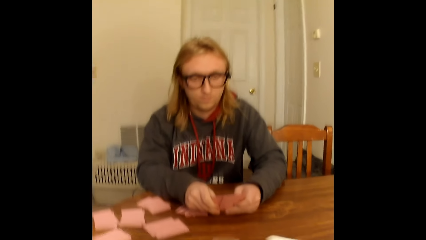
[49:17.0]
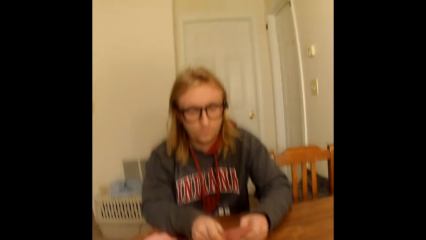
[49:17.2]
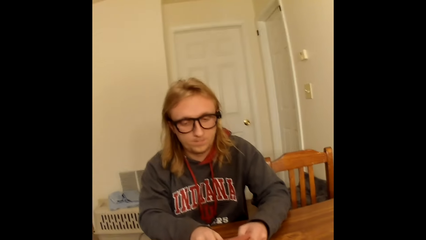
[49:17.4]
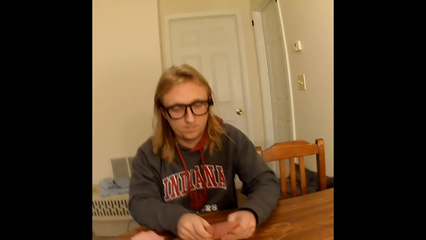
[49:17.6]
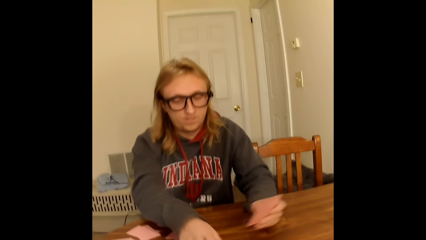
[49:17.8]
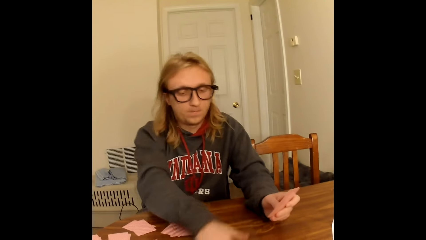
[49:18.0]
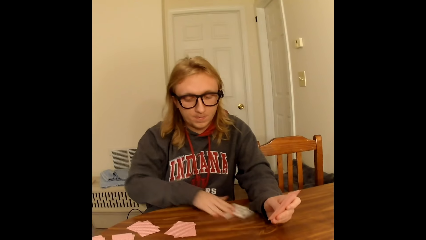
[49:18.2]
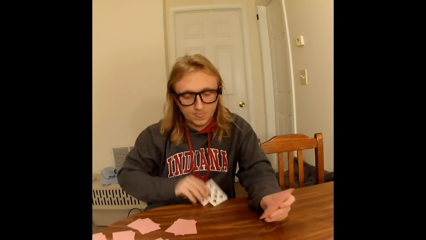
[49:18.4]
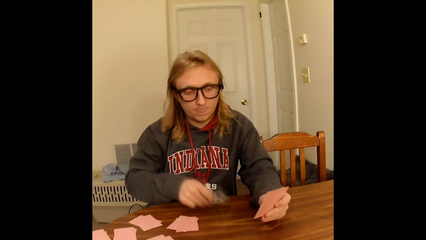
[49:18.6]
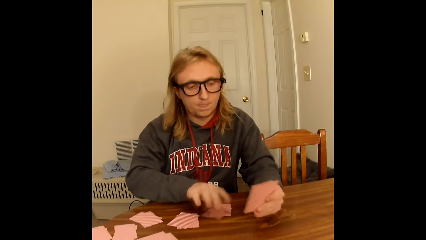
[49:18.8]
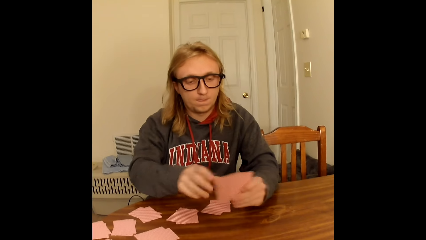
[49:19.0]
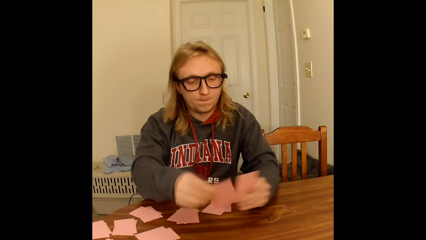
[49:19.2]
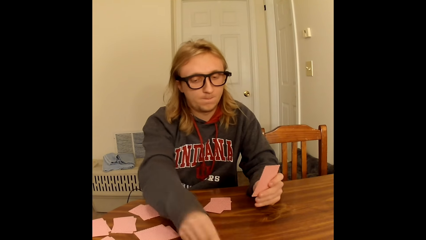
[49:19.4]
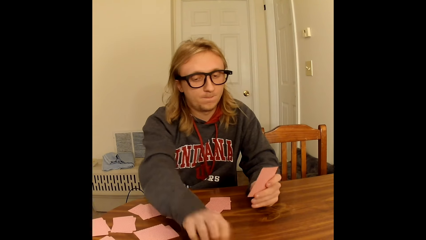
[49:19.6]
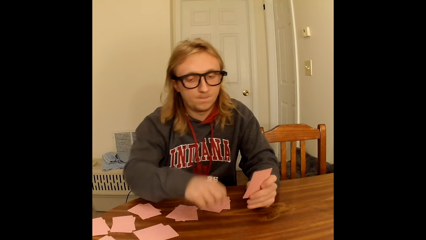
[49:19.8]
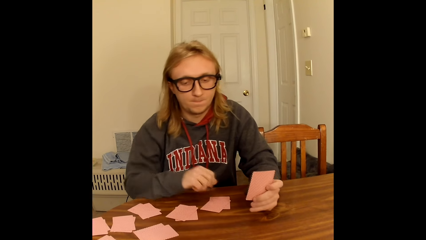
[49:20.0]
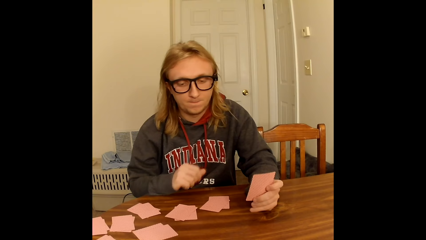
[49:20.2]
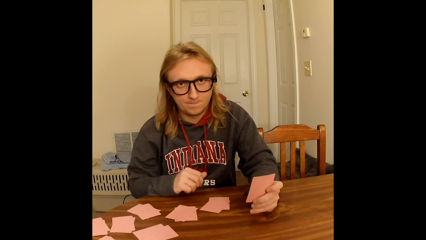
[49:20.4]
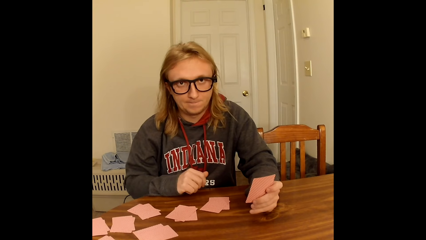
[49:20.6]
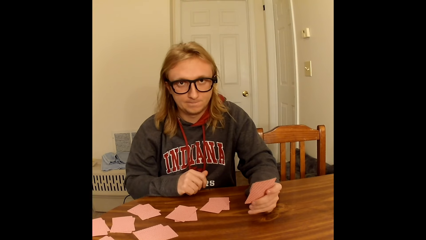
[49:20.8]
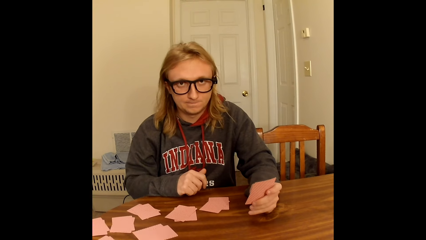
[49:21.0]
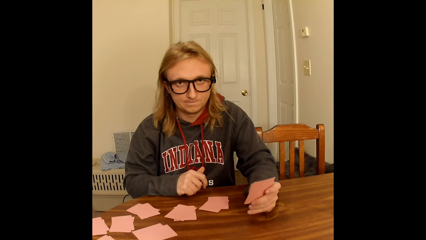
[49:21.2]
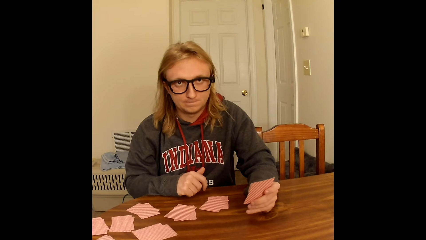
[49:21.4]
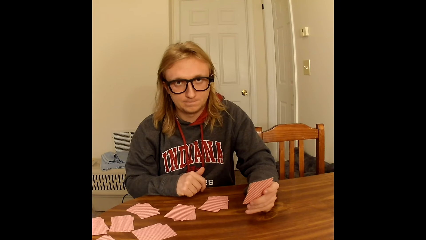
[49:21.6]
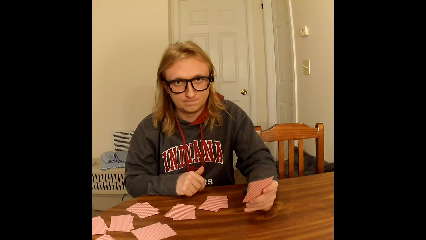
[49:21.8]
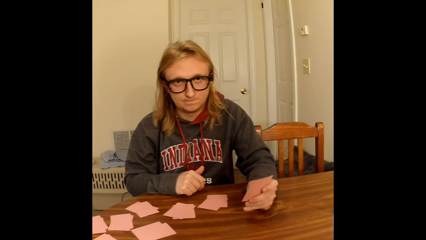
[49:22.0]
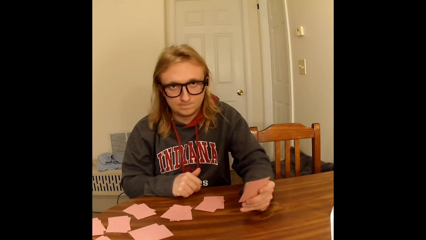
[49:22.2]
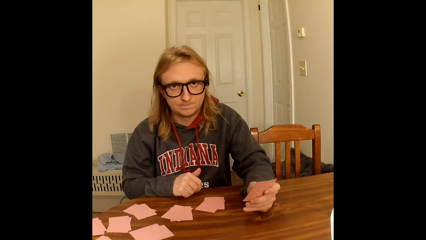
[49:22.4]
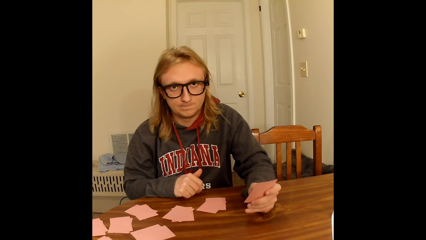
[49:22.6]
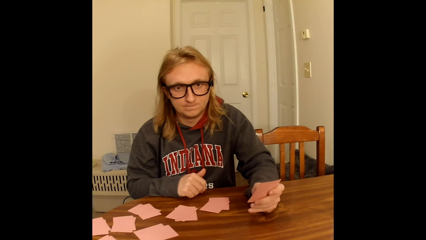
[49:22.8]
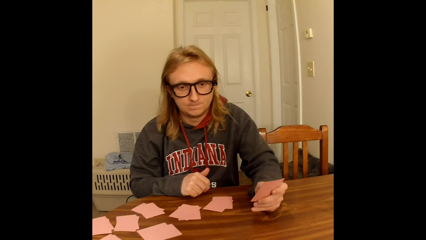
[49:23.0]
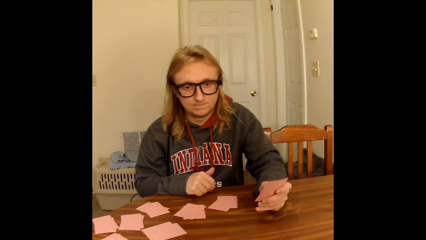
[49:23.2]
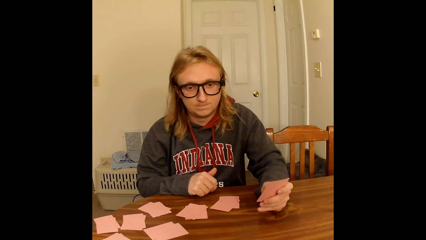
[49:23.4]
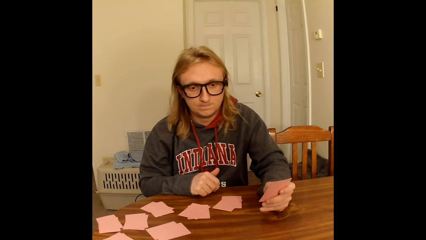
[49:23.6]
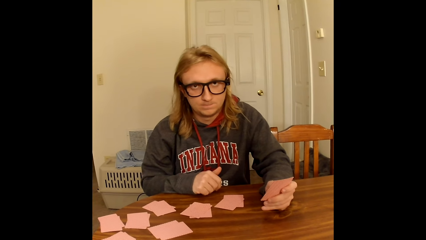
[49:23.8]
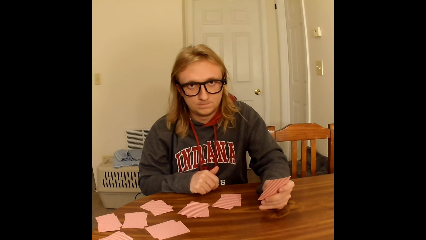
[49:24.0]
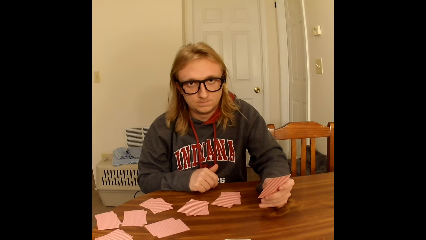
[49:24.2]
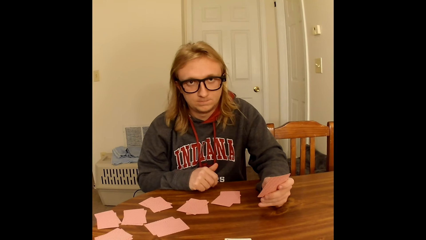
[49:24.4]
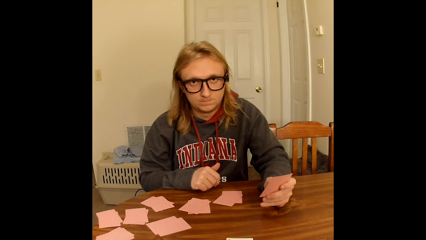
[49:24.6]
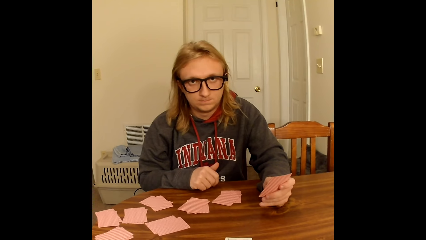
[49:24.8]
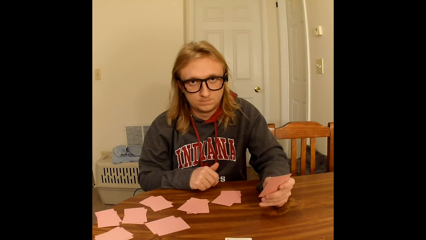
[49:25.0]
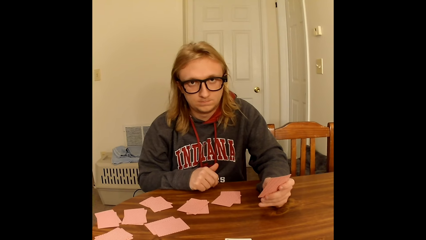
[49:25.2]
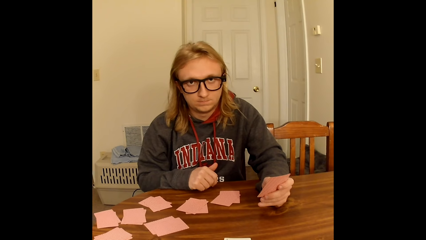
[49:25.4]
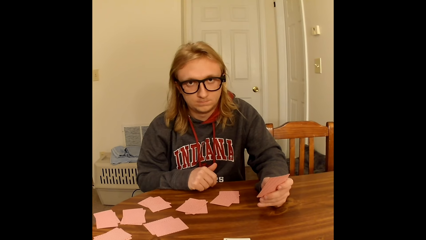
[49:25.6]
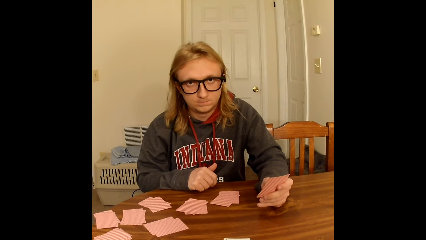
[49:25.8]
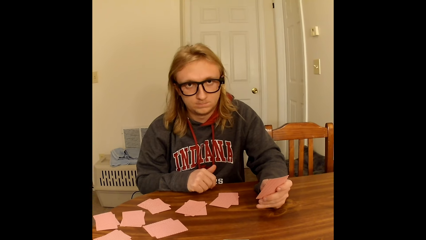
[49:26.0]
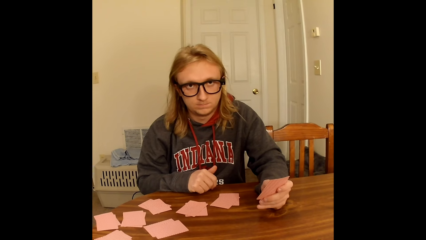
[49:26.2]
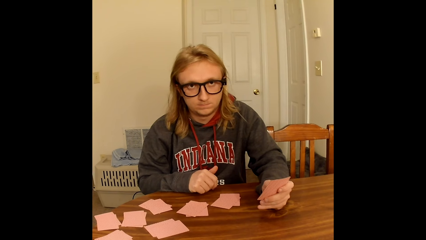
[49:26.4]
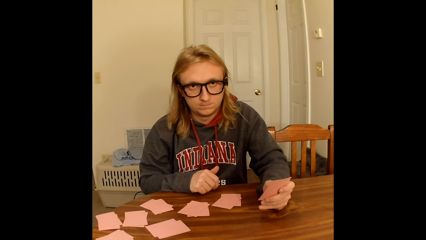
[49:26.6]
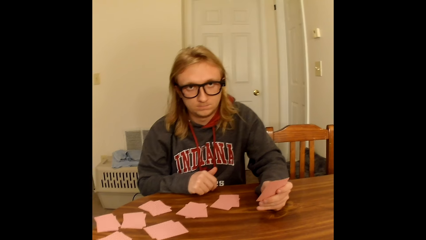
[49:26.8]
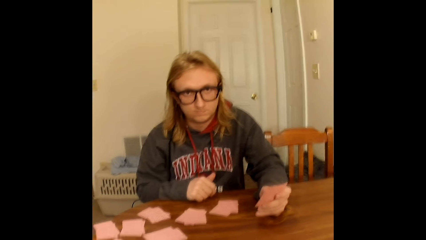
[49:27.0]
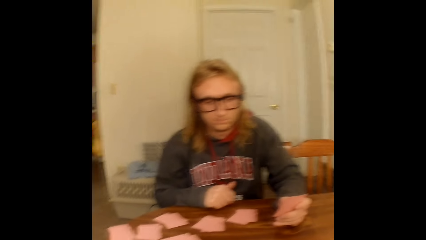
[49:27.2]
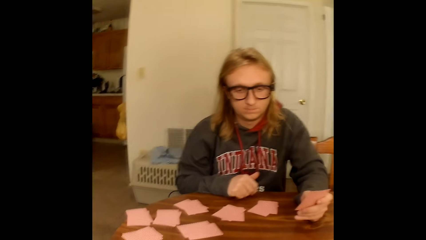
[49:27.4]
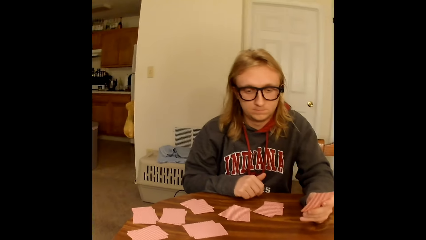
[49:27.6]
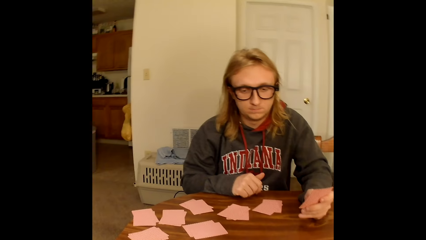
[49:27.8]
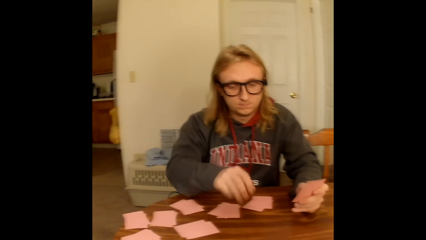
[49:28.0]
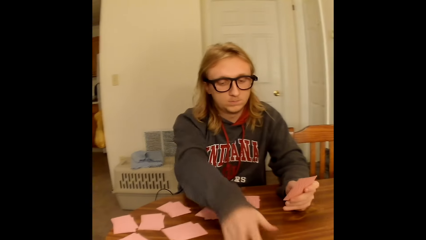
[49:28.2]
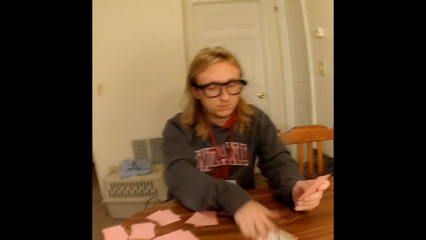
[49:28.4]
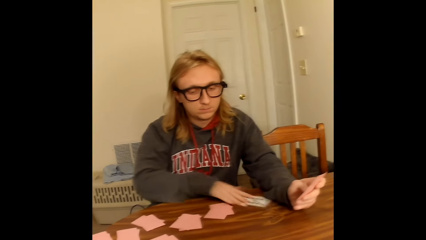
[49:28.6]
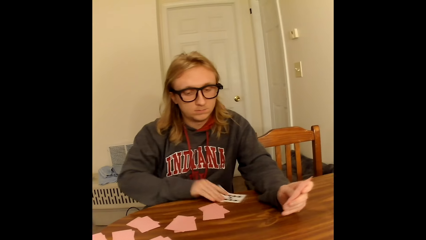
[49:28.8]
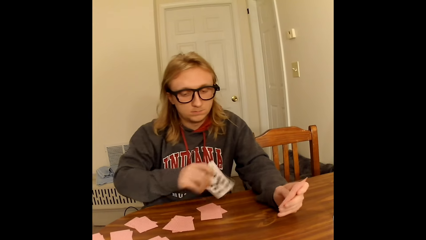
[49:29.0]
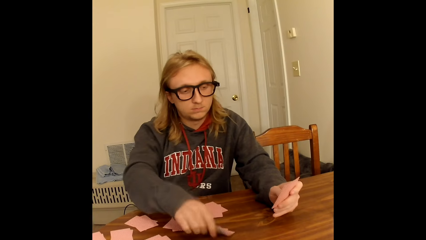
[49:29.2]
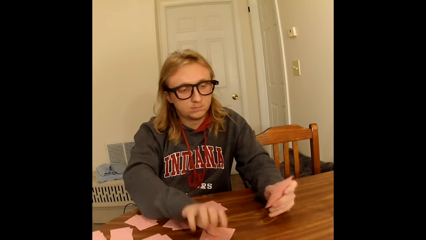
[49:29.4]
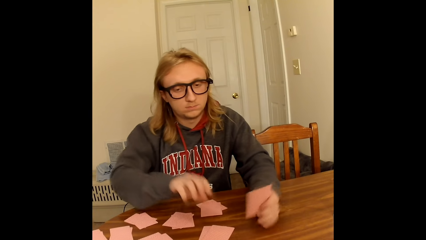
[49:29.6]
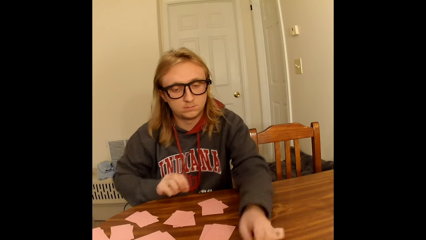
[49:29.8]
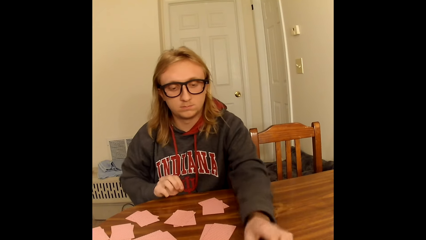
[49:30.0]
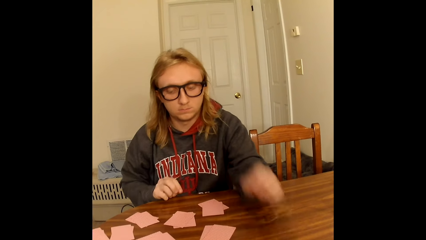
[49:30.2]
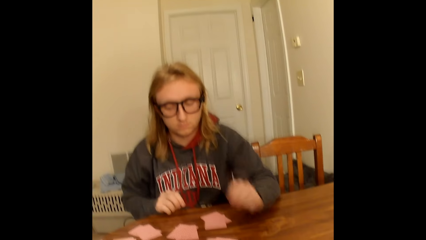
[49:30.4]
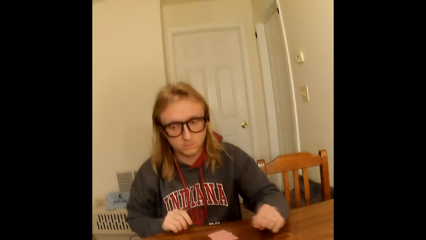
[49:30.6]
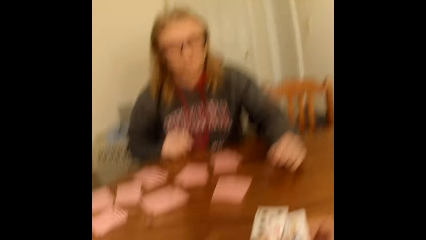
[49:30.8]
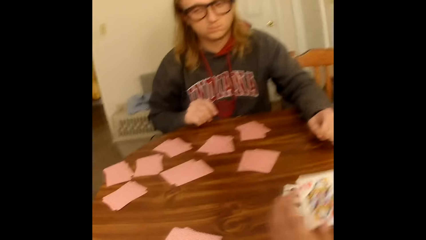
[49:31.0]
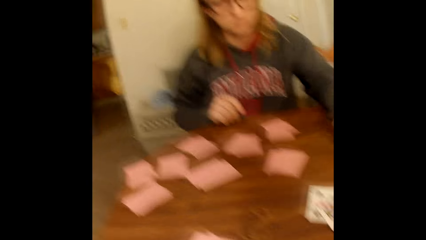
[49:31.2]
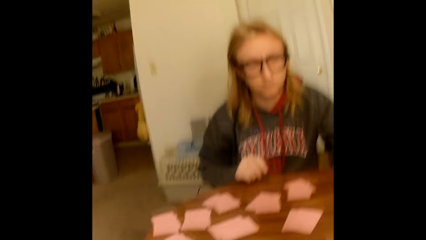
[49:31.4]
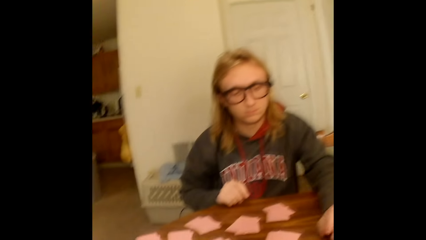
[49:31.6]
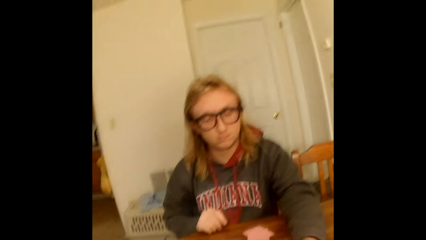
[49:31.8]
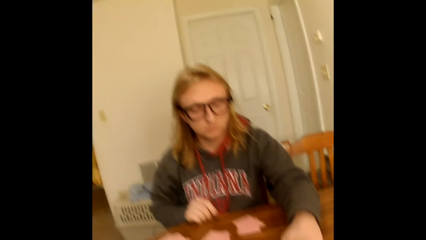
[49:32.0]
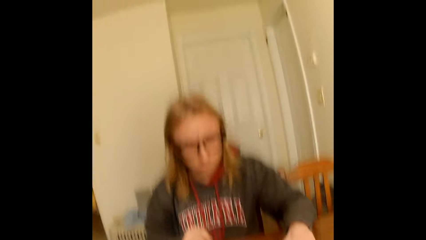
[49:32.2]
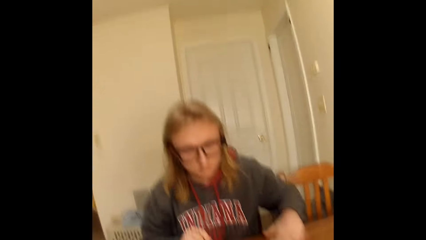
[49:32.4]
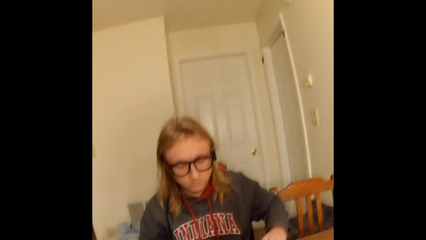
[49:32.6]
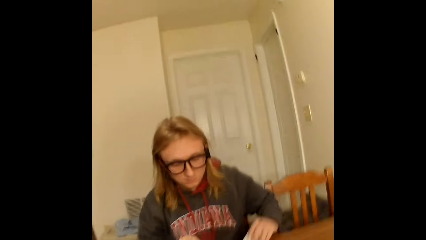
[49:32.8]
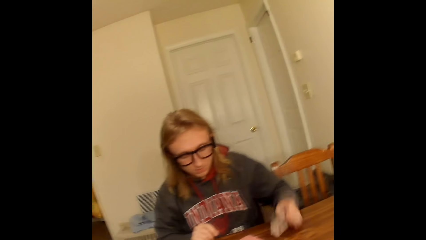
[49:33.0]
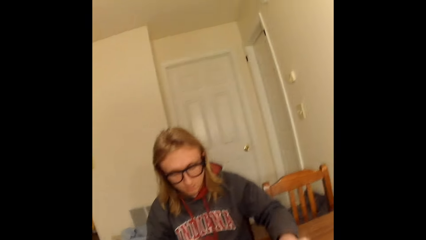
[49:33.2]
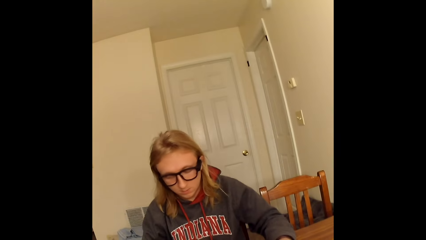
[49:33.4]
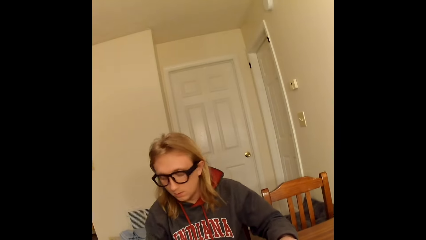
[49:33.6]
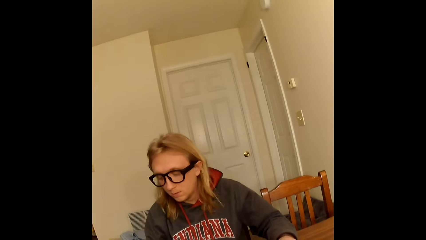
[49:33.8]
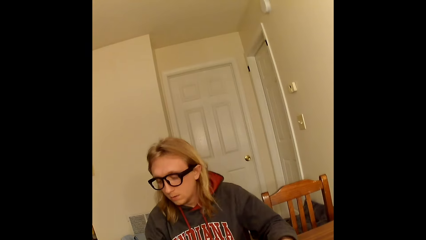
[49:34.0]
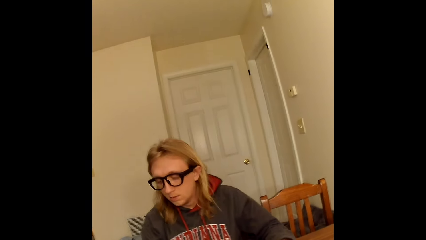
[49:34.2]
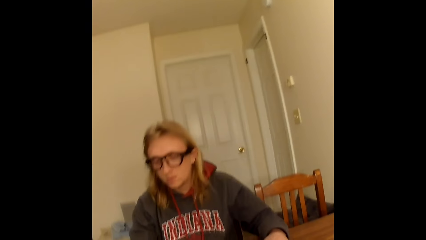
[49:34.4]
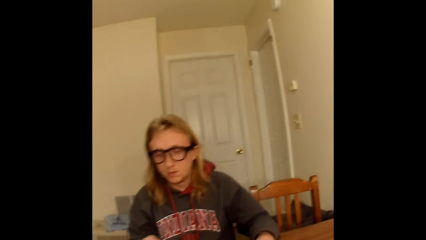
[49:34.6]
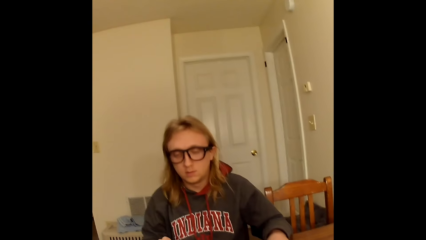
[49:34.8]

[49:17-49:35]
A man takes two face up playing cards from the table with his right hand. He places the playing cards face down on the table with his right hand. He picks a playing card from the deck of playing cards in his left hand with his right hand. He places the playing card face up on the table with his right hand. He touches the table with his right hand. The man takes two face up playing cards from the table with his right hand. He places the playing cards face down on the table with his right hand. He places a playing card face up on the table with his left hand. He touches the table with his right hand. He touches the table with his left hand. The camera wearer places a playing card face up on a face up playing card on the table with her right hand. She converses with the man. The man takes two face up playing cards from the table with his left hand. He places the playing cards face down on the table with his left hand.
